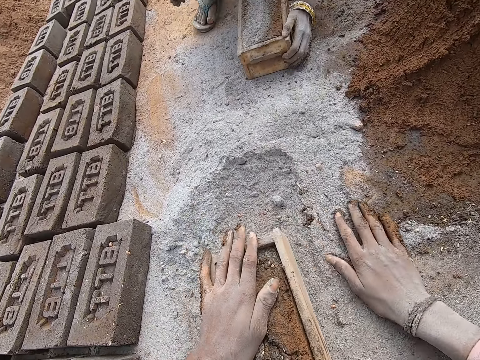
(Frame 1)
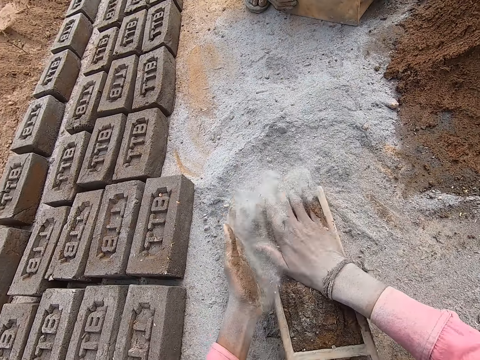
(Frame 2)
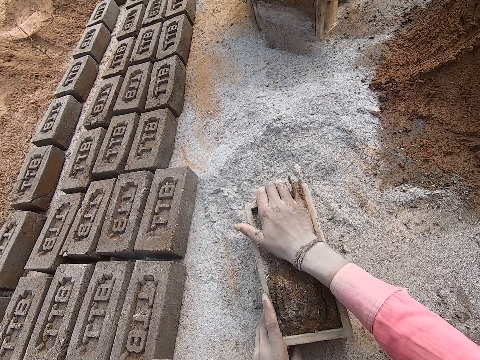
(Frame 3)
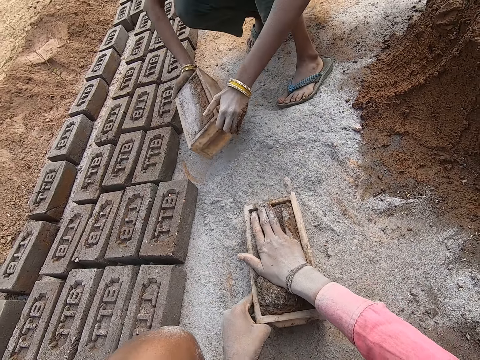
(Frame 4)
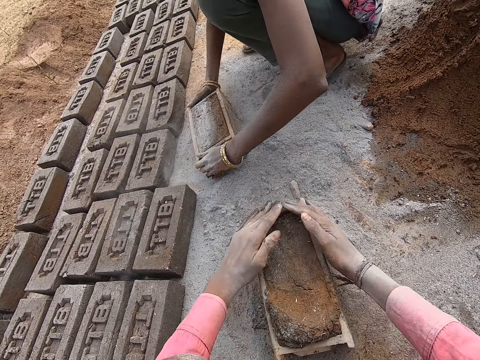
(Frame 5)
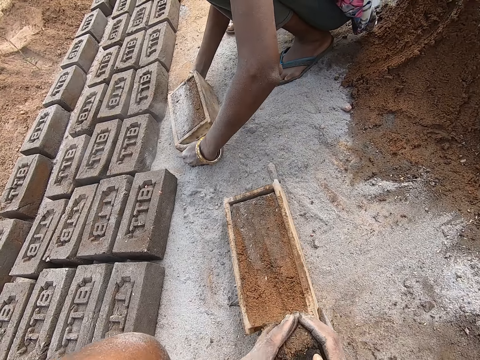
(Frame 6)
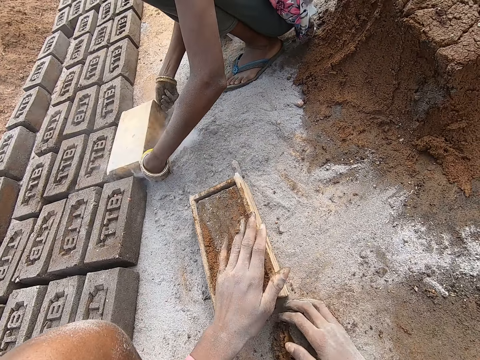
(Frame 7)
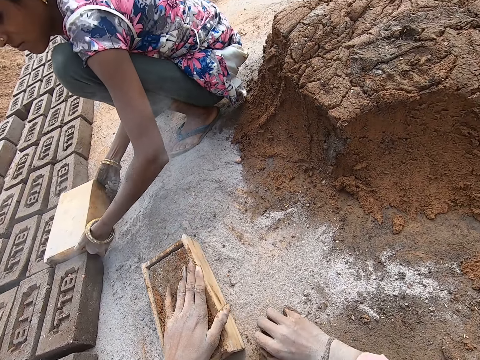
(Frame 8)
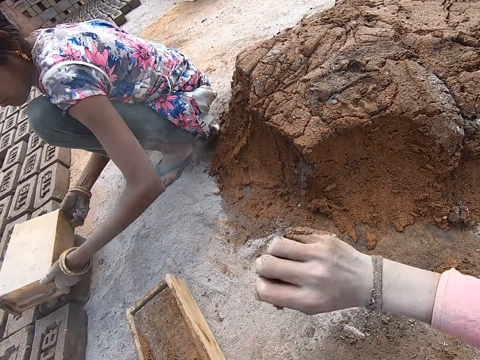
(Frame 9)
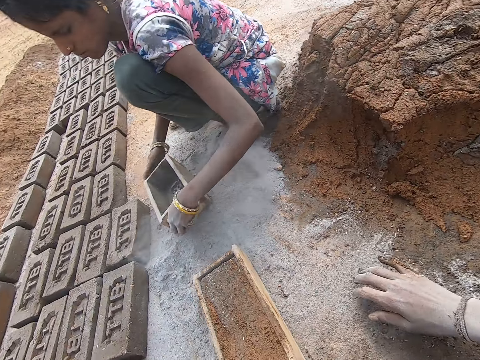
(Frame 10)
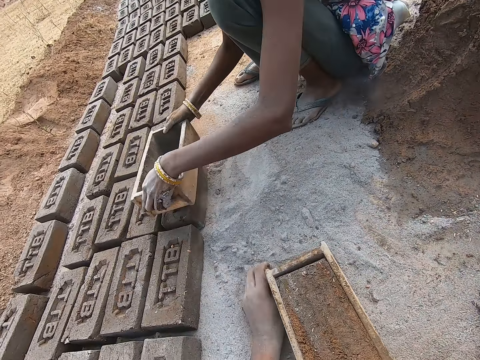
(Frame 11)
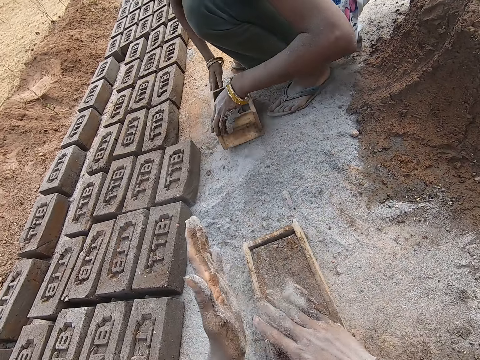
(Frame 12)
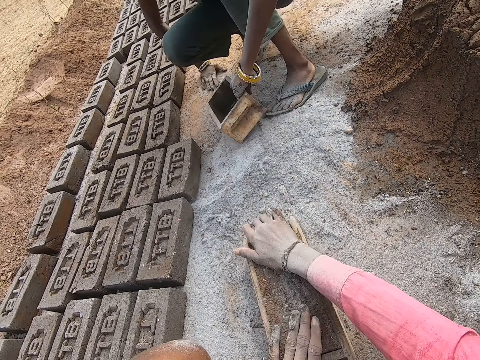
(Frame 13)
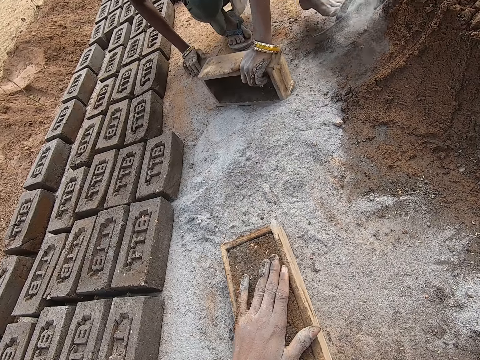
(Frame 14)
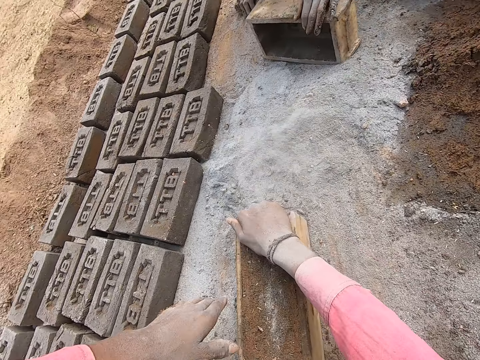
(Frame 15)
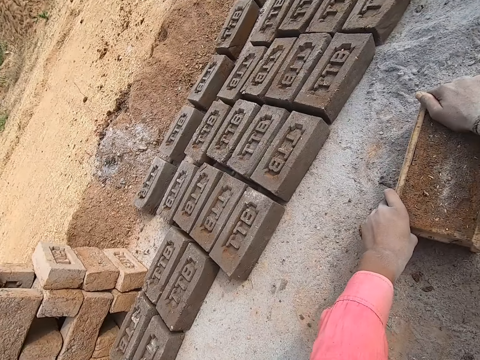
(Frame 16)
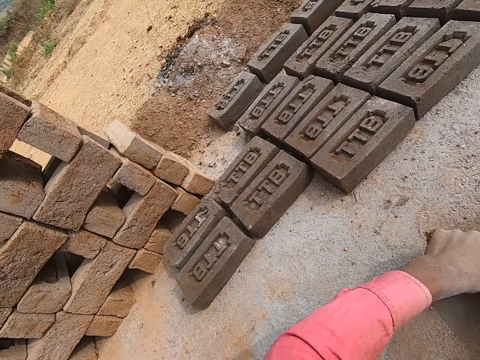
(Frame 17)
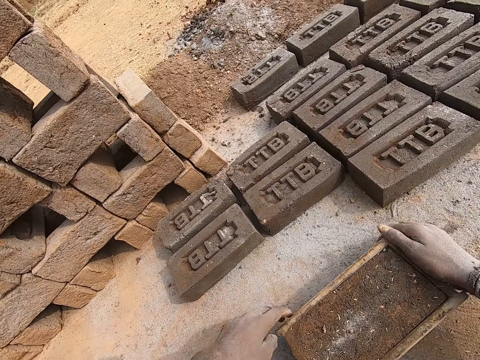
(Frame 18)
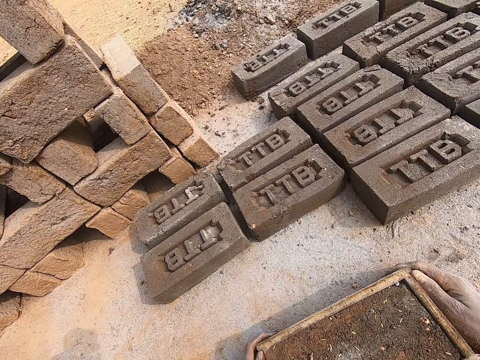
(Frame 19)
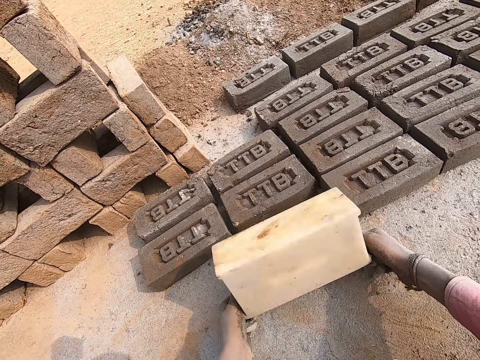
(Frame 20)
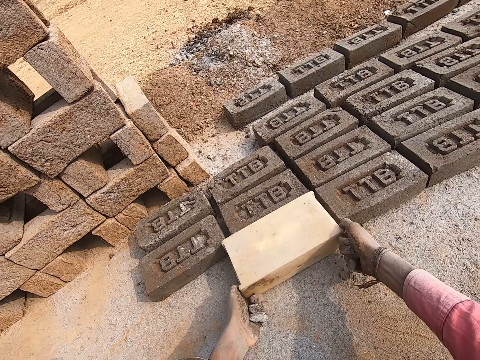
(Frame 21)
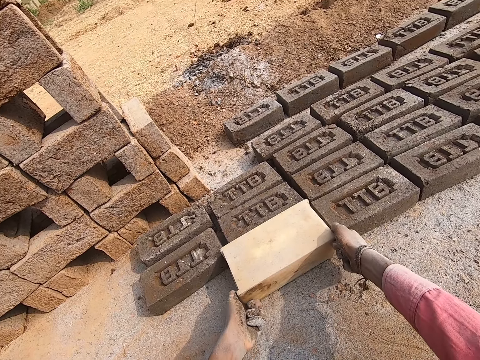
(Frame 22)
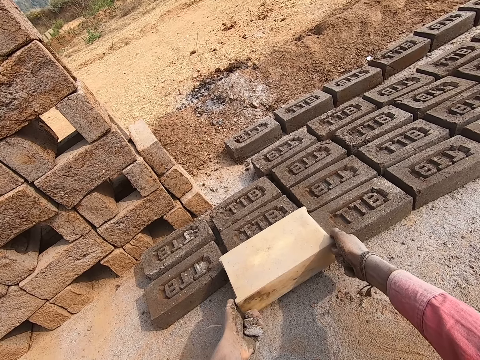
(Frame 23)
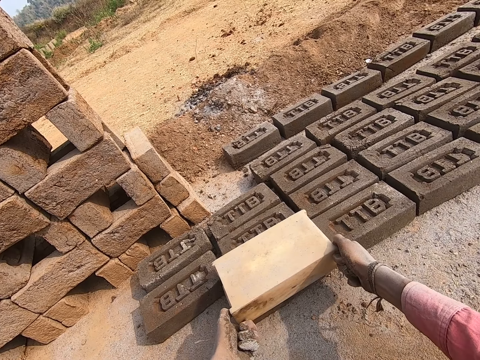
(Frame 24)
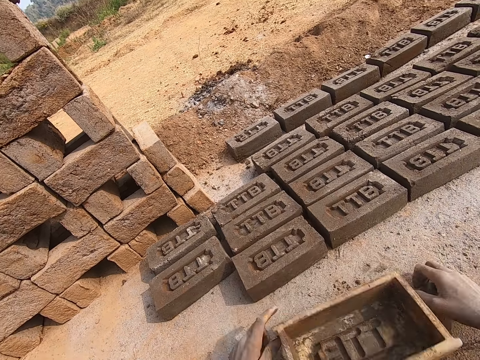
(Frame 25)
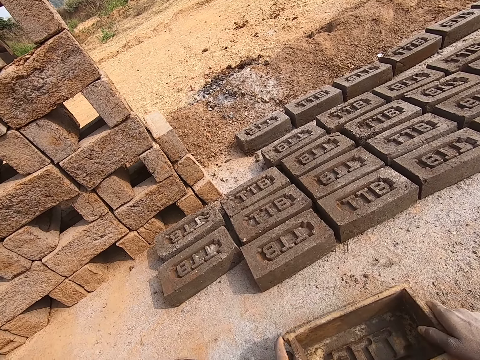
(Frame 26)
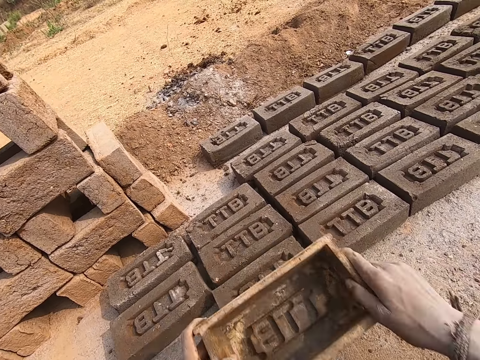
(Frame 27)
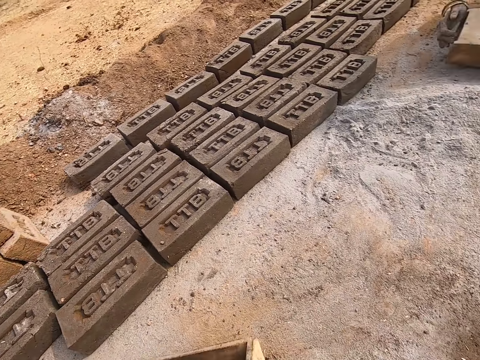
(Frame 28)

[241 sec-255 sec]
The camera wearer makes a brick. They lay the brick on the ground.

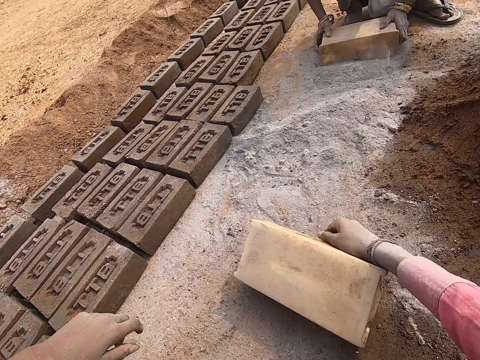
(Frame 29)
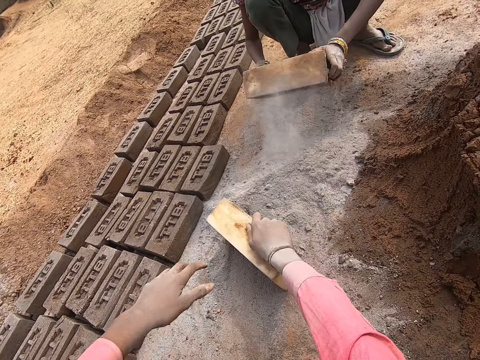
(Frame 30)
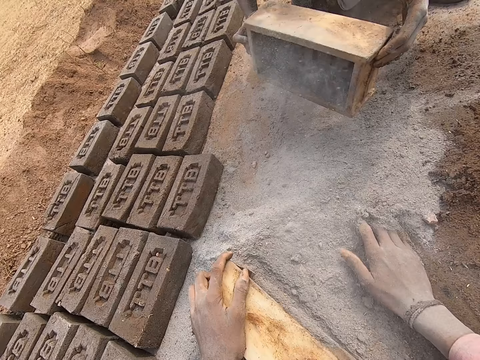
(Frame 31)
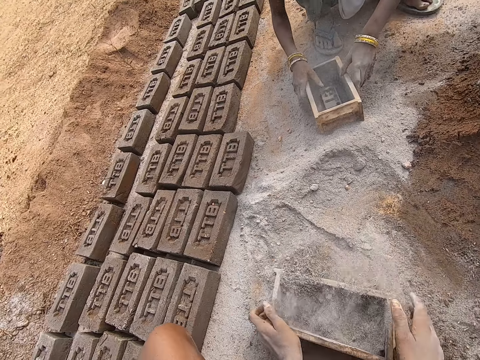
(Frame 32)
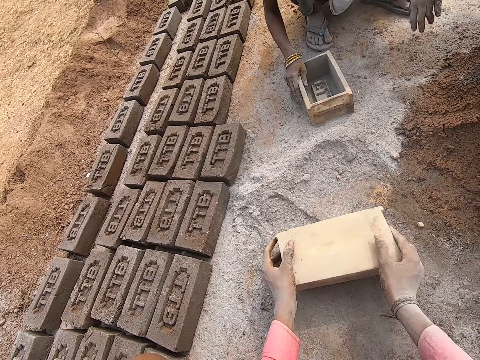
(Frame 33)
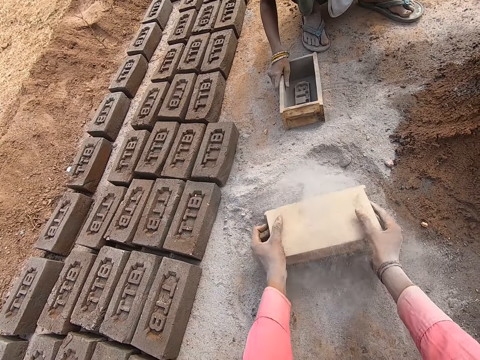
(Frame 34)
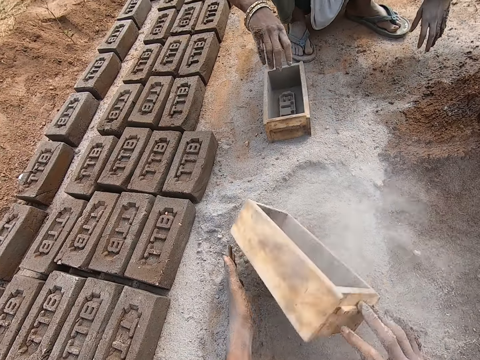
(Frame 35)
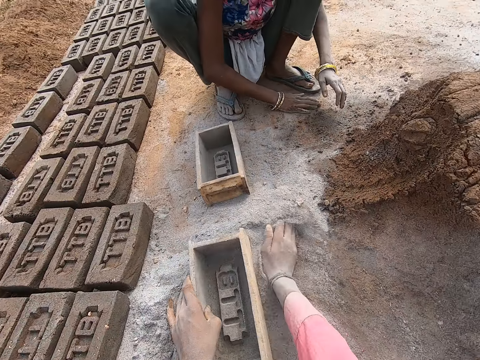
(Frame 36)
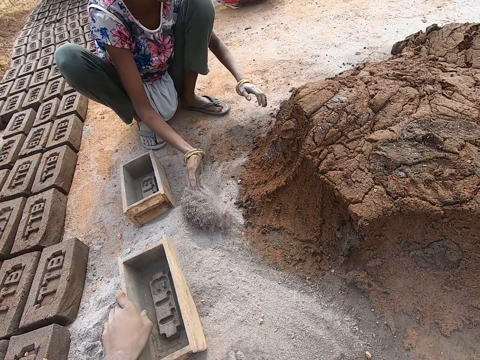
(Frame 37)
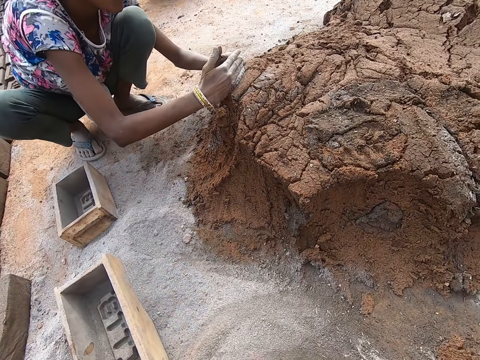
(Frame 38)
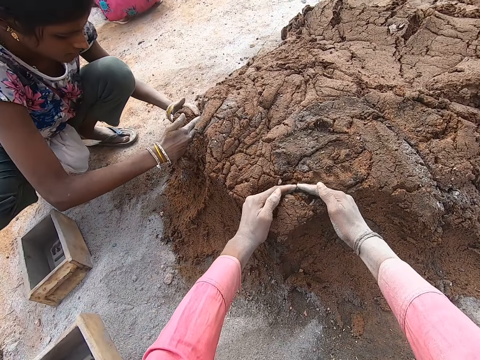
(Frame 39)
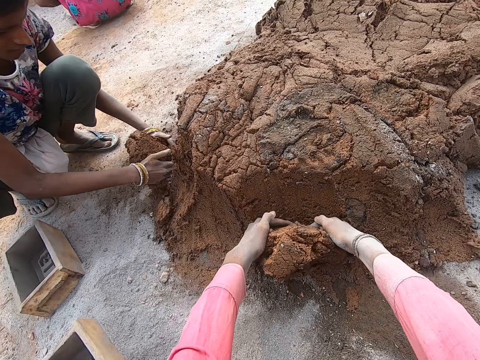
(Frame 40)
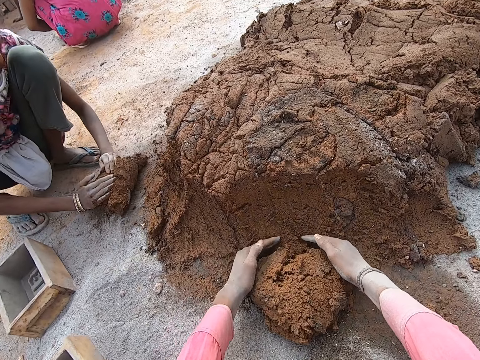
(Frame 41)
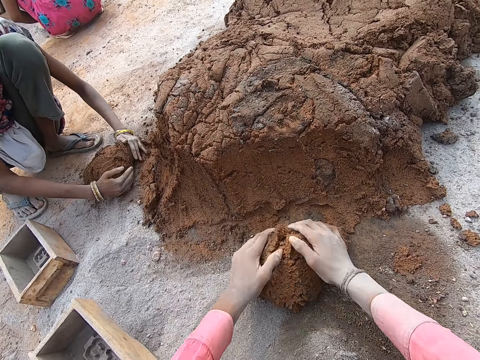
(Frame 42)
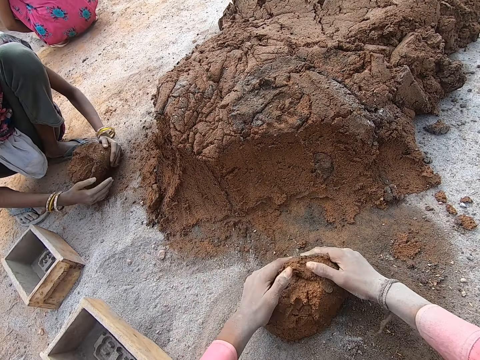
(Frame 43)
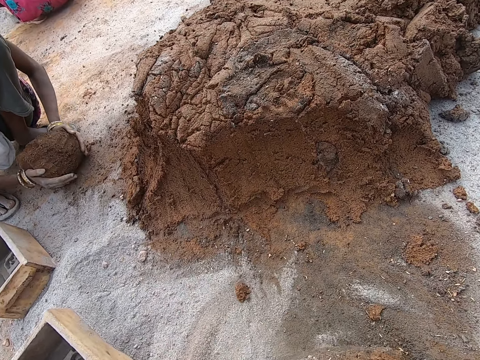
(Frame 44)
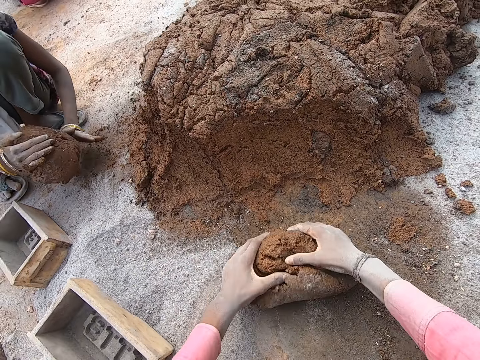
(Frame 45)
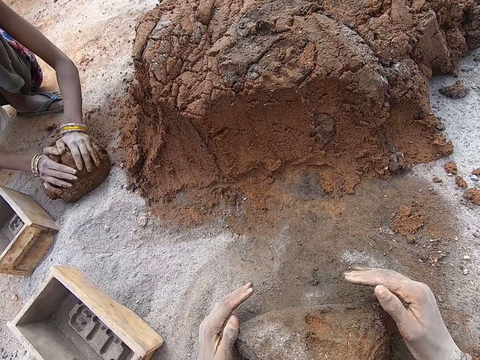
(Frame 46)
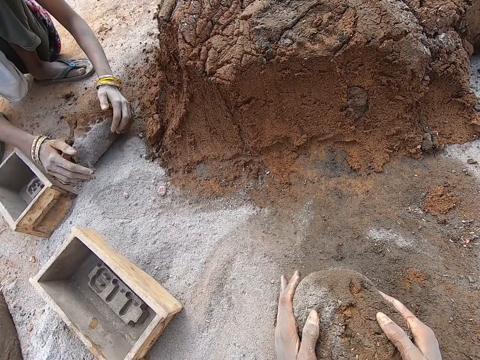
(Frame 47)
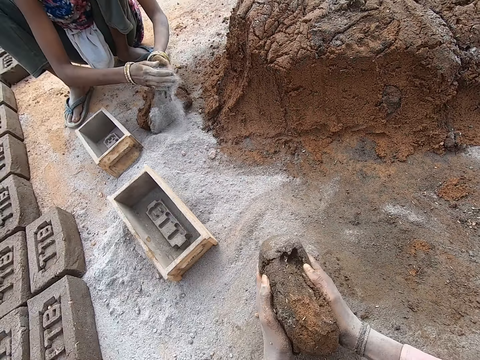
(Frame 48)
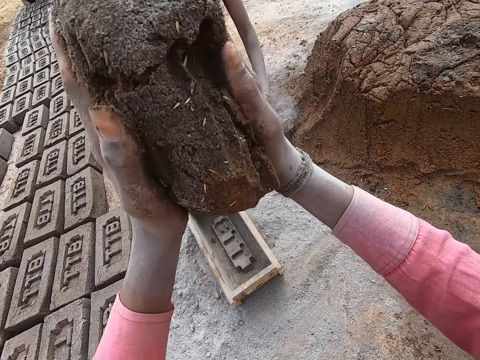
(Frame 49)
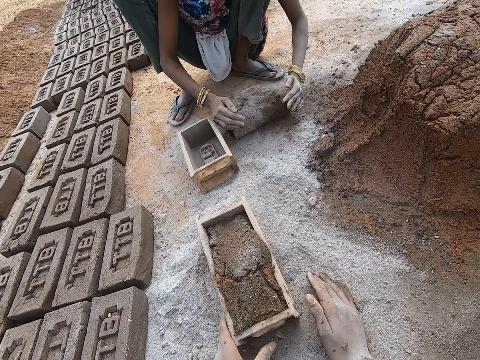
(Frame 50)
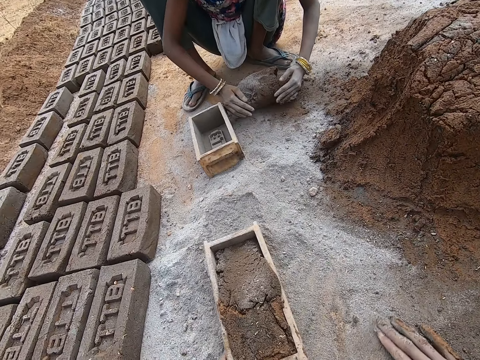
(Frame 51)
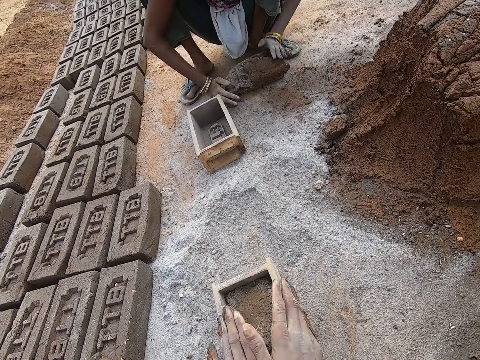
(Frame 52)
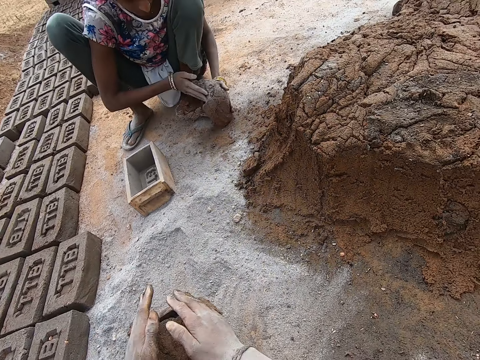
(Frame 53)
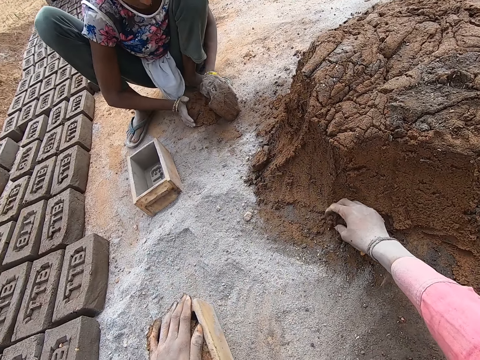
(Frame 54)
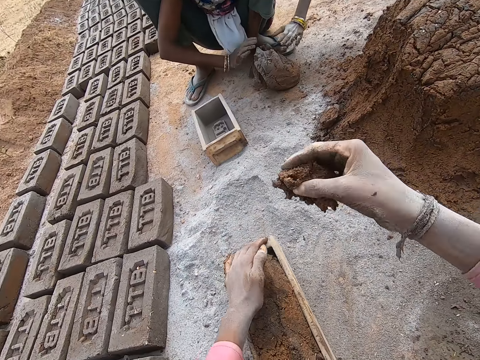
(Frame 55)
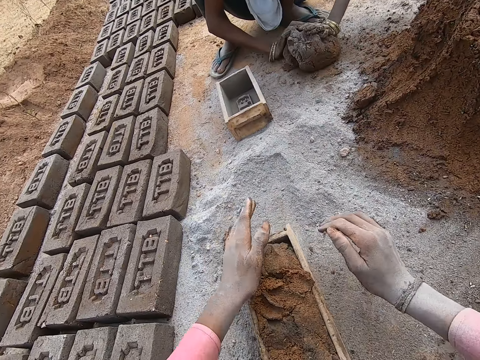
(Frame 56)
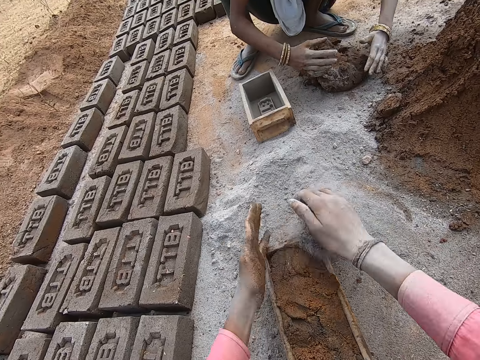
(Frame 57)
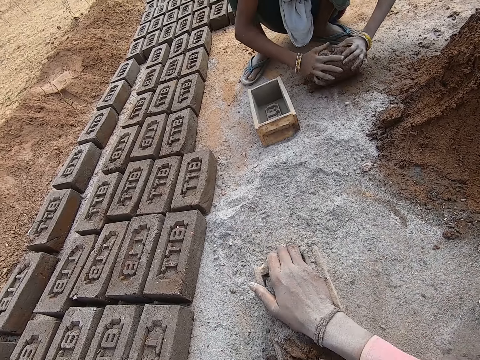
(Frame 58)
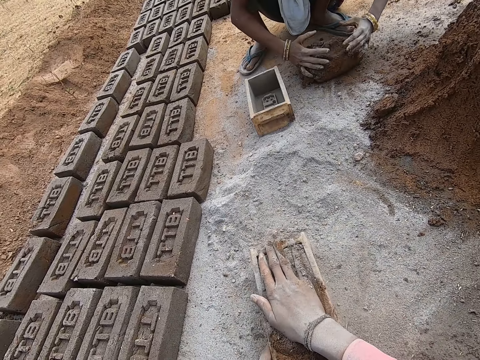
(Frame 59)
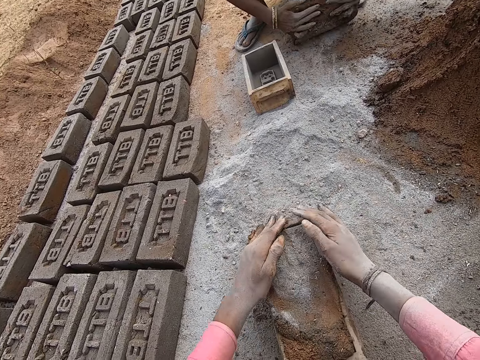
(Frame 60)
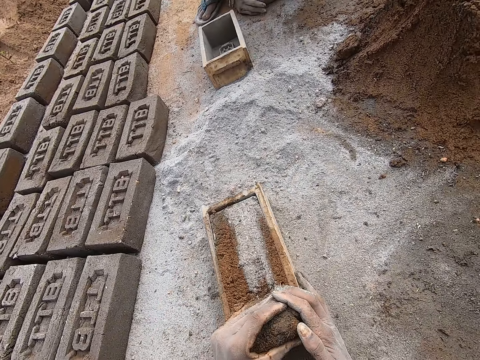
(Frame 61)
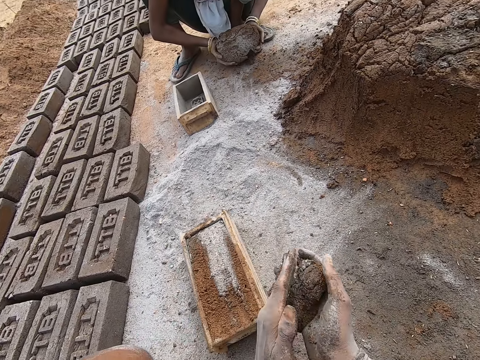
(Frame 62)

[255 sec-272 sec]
The camera wearer puts dust in a box. They grab the clay or mud. They put the mud in the box. They make a brick.
